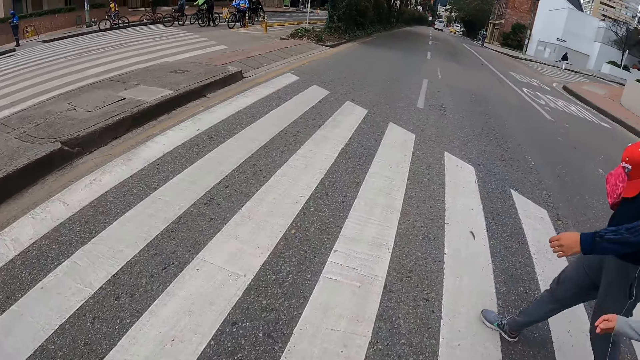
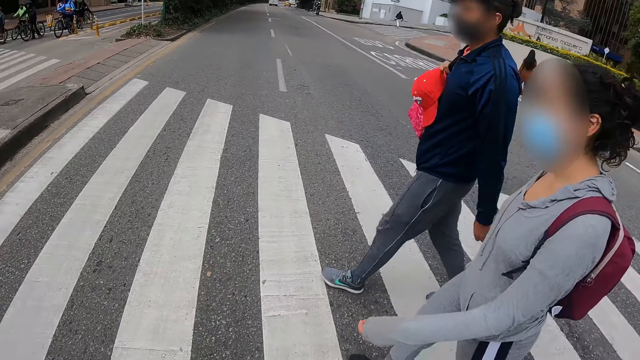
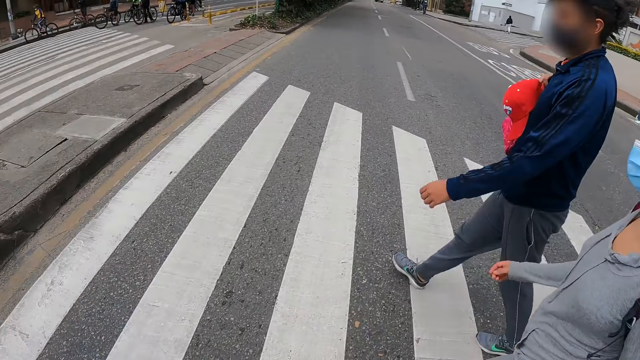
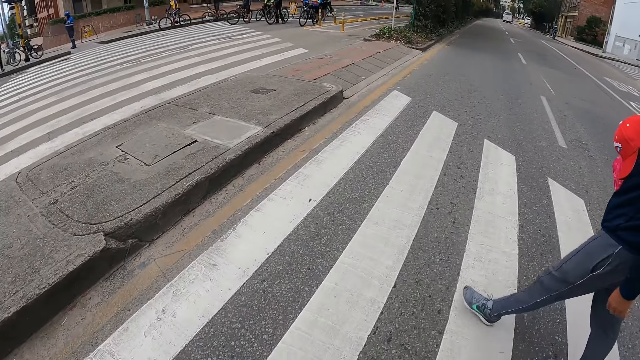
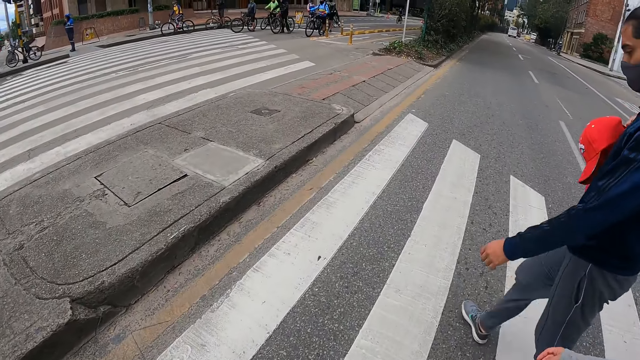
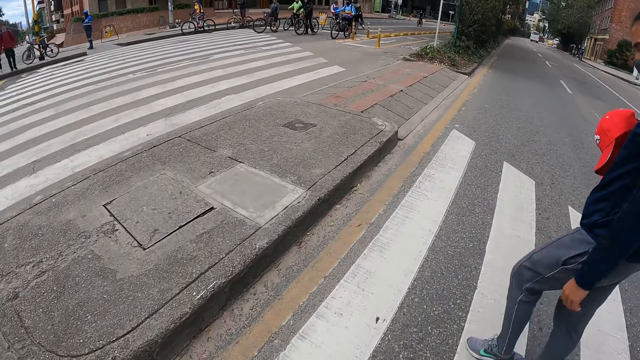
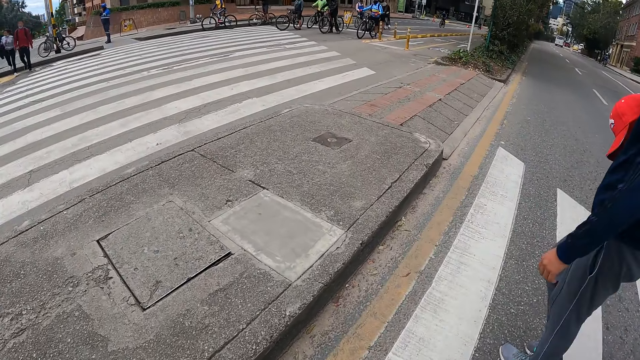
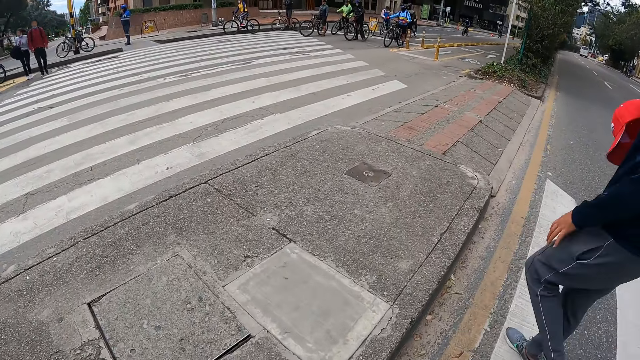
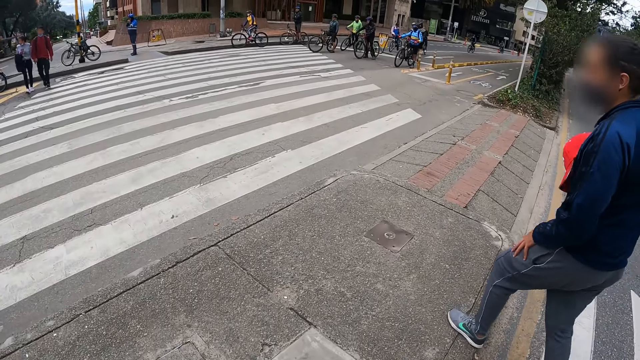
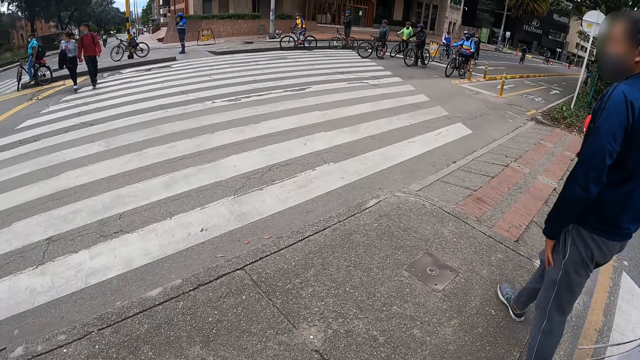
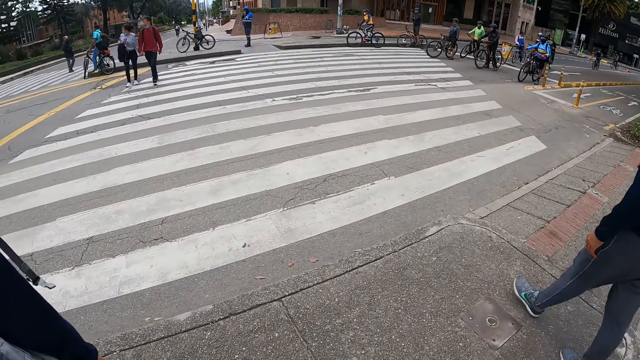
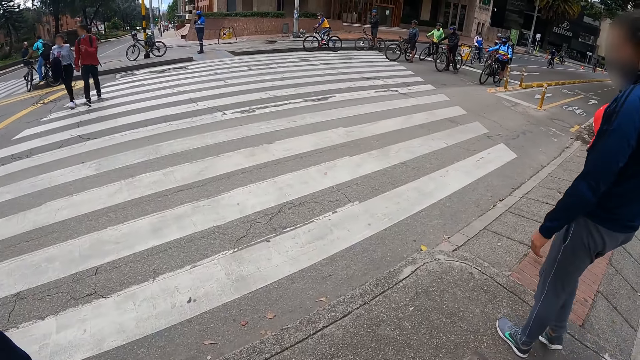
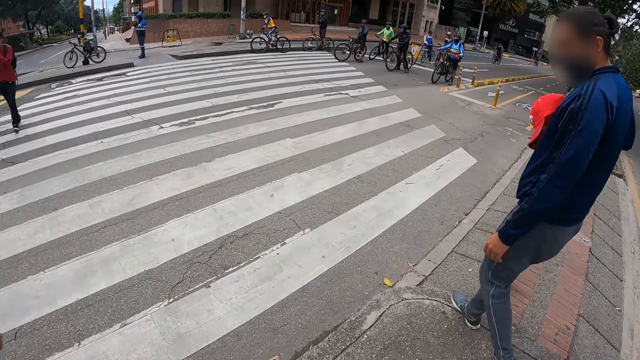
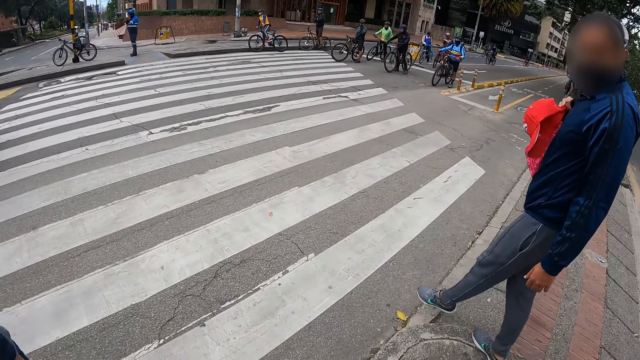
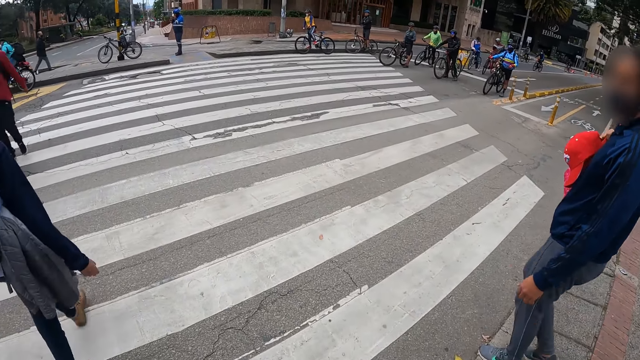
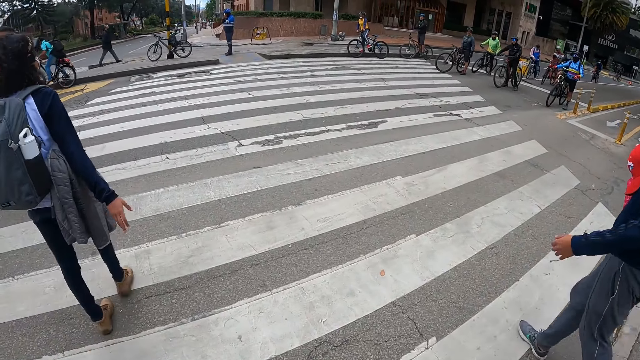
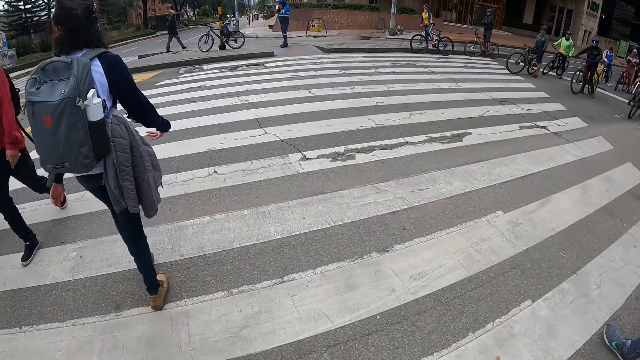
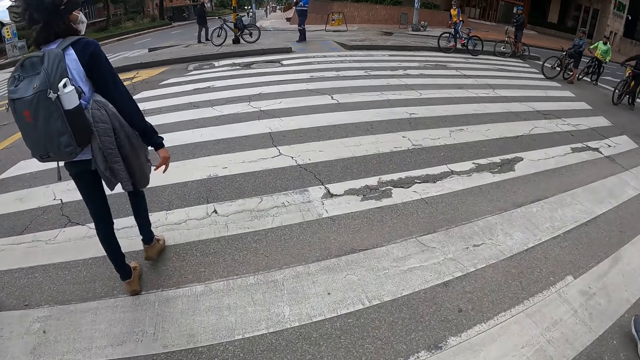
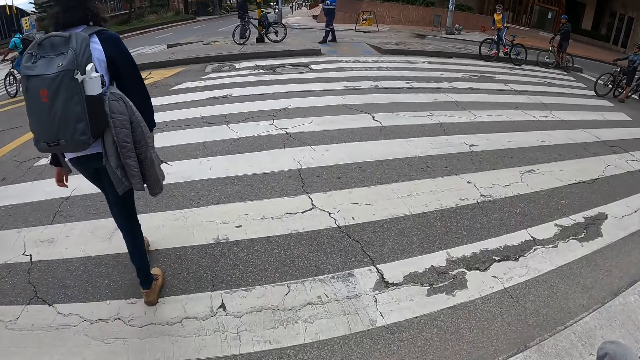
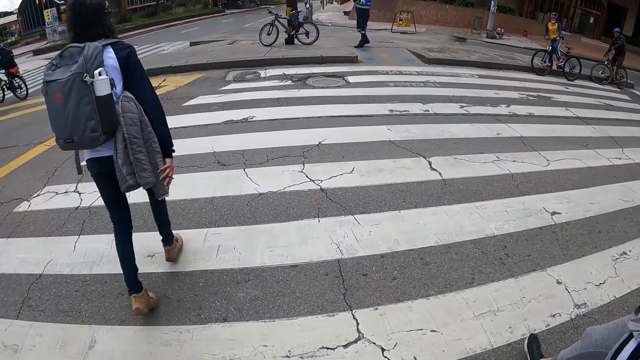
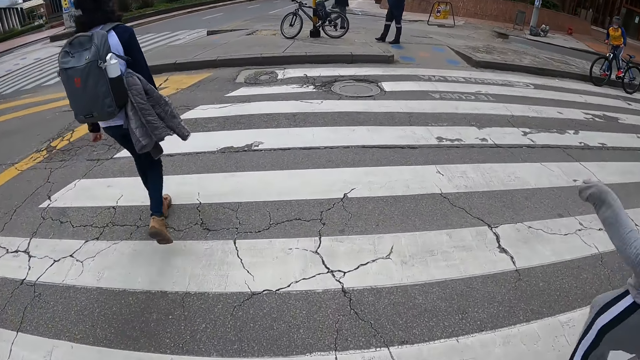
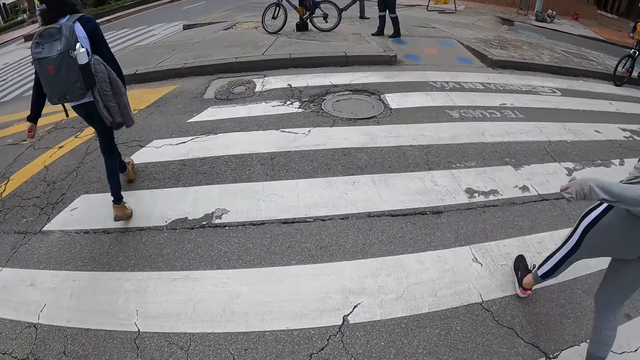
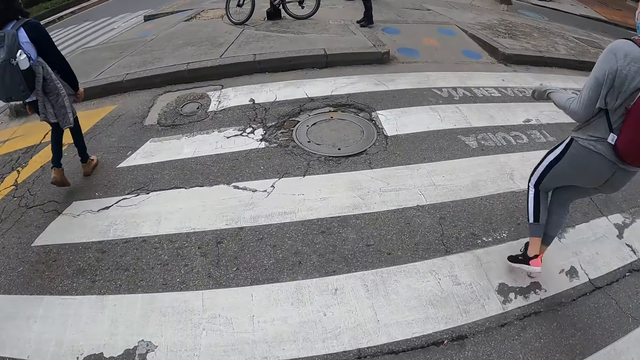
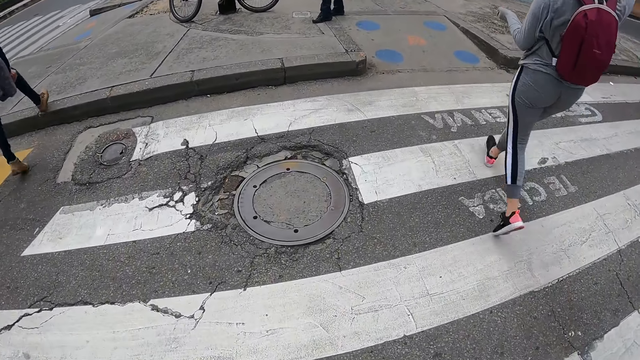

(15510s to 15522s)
The camera wearer looks around. They walk around. A woman walks past the camera wearer. The camera wearer crosses a road with another woman, the man and a third woman. Another man walks past the camera wearer.

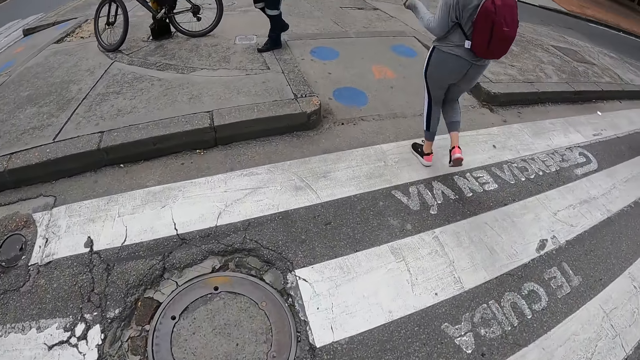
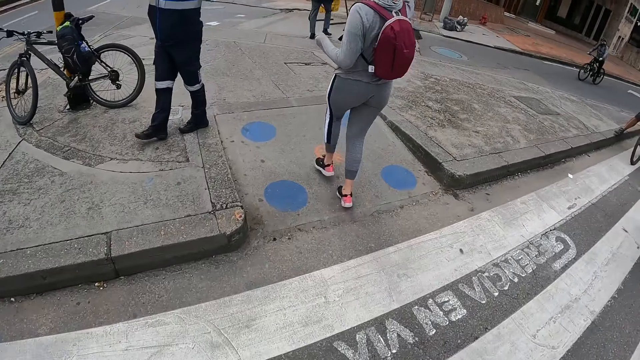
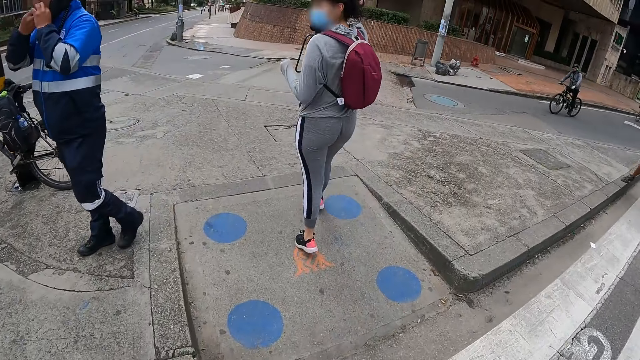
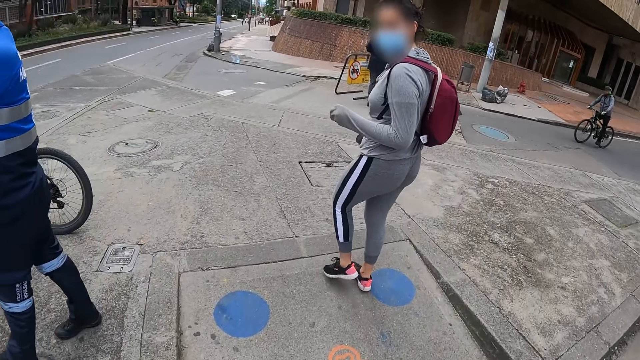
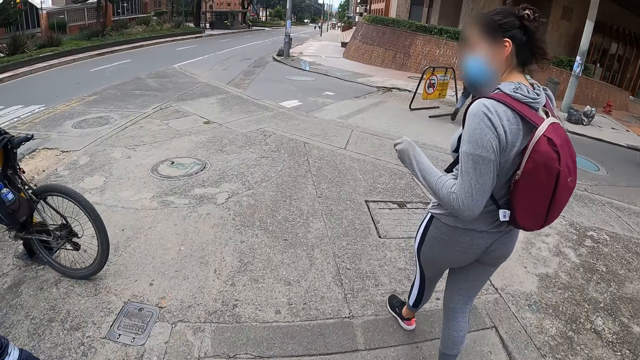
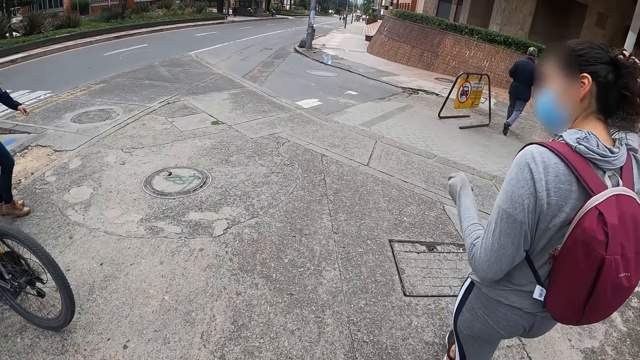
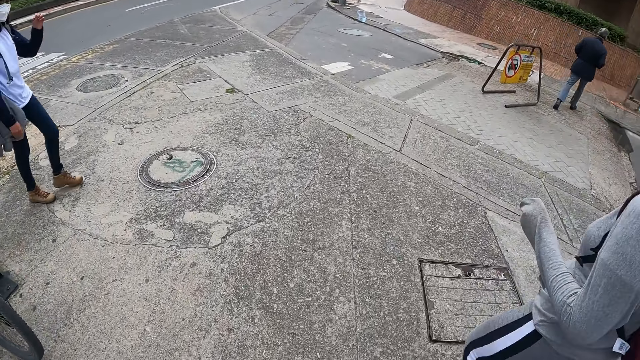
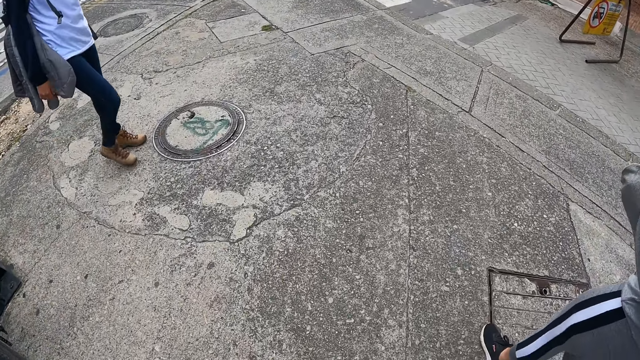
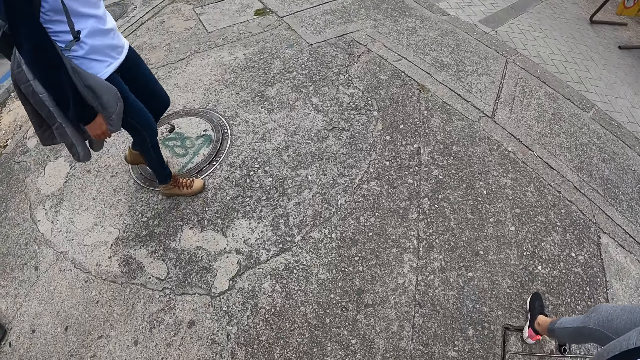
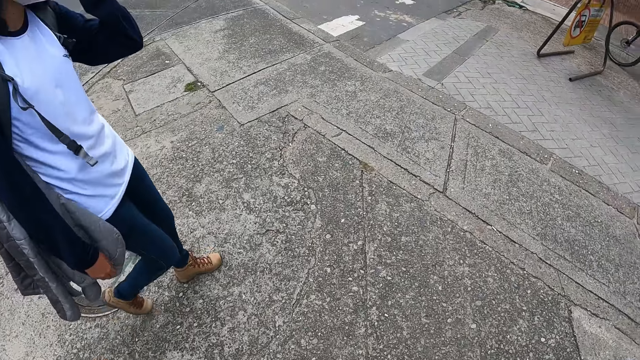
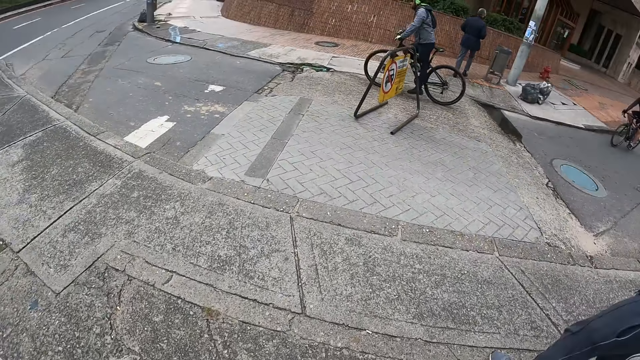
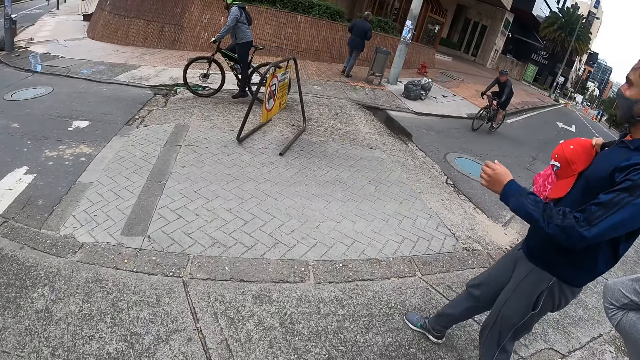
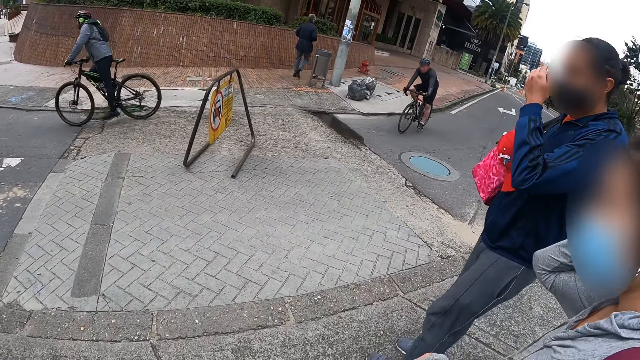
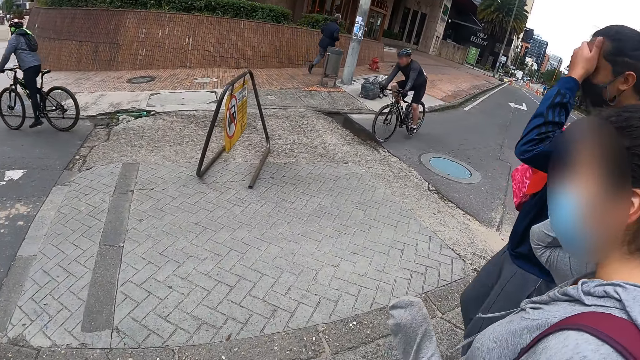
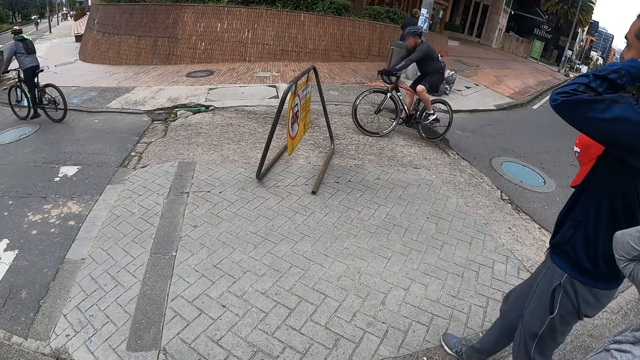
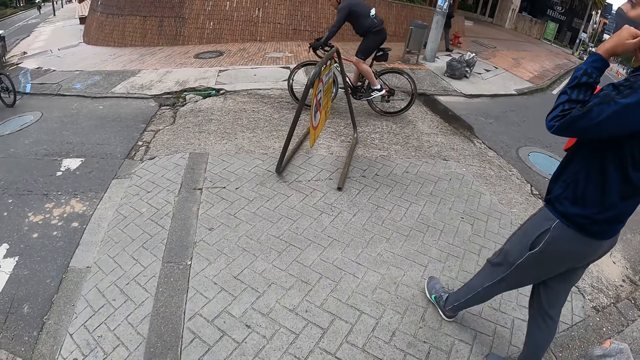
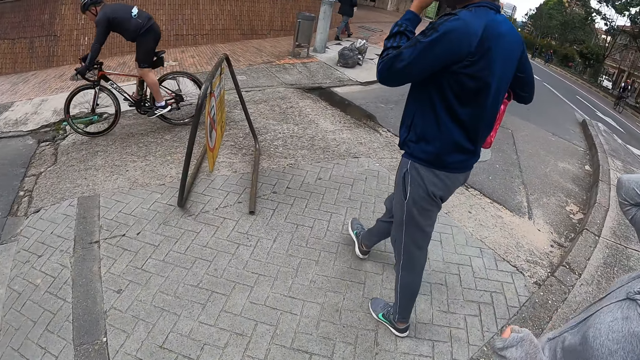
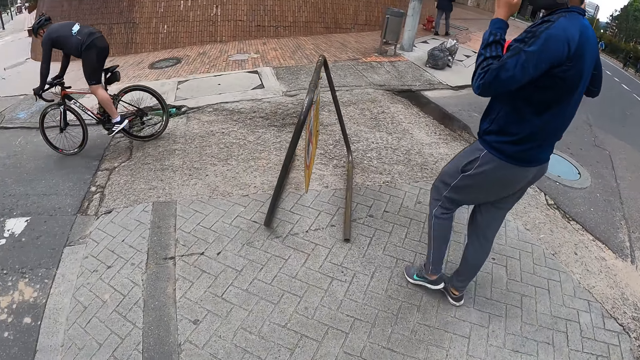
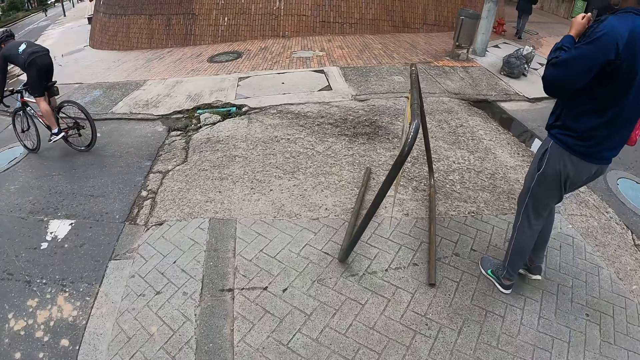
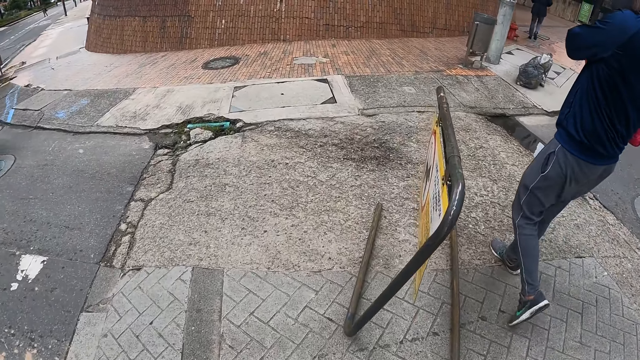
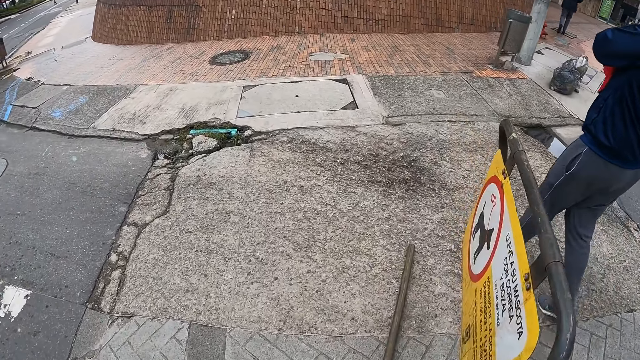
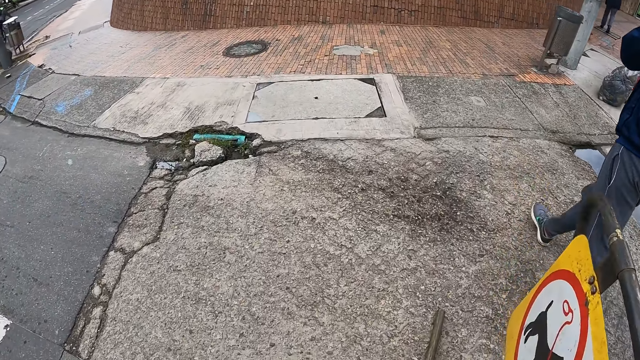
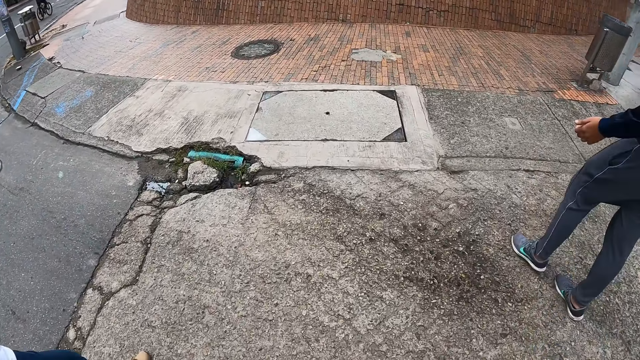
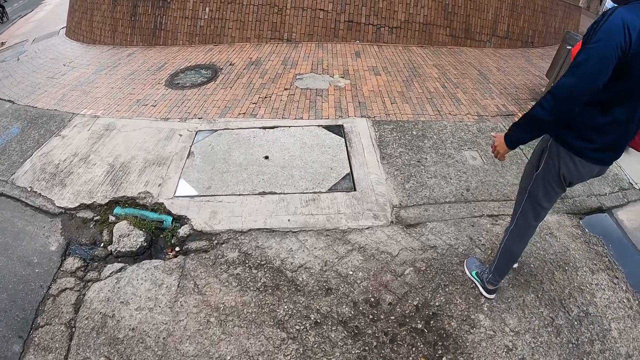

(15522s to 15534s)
A woman touches her face with her left hand. The camera wearer crosses a road with the woman, a man and another woman. The man touches his face with his left hand. Another man rides a bicycle past the camera wearer. Another man rides a bicycle past the camera wearer.
